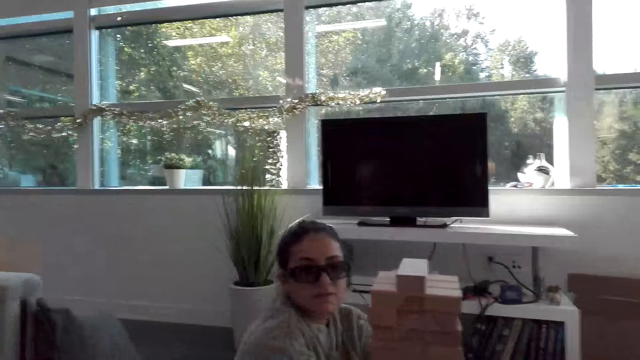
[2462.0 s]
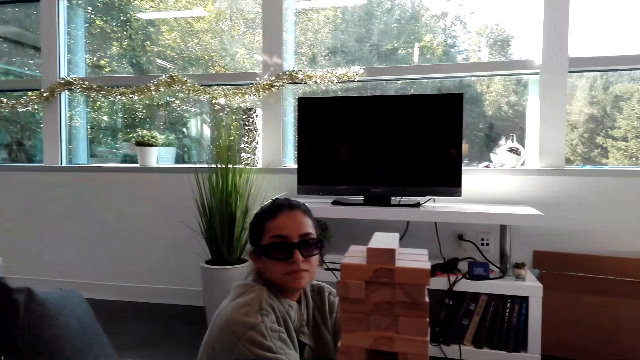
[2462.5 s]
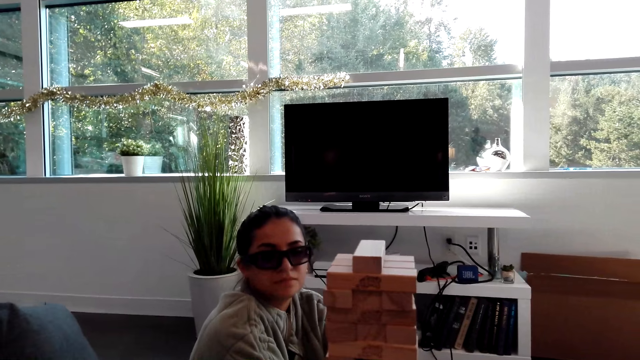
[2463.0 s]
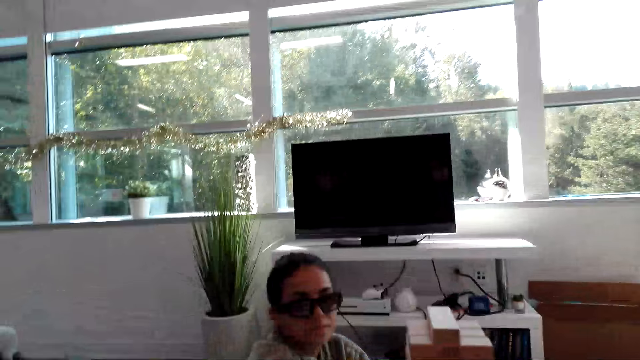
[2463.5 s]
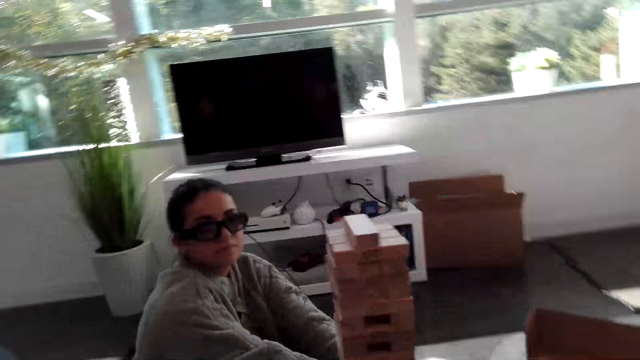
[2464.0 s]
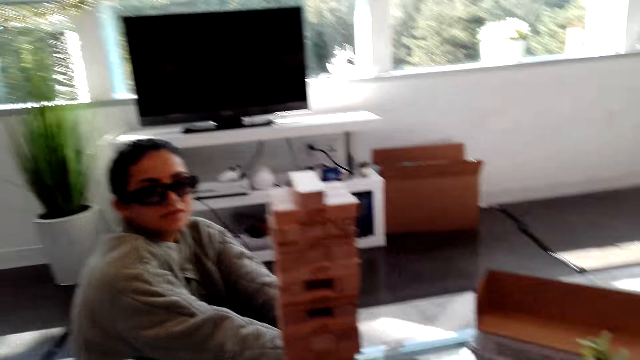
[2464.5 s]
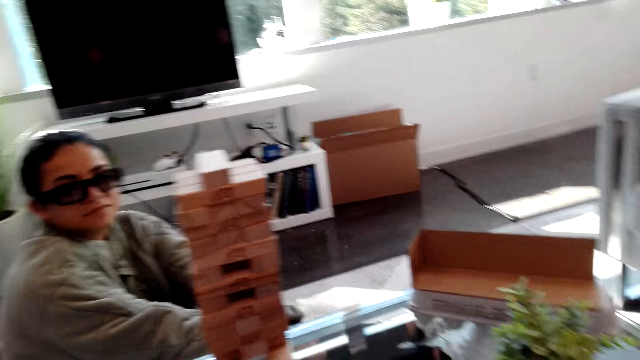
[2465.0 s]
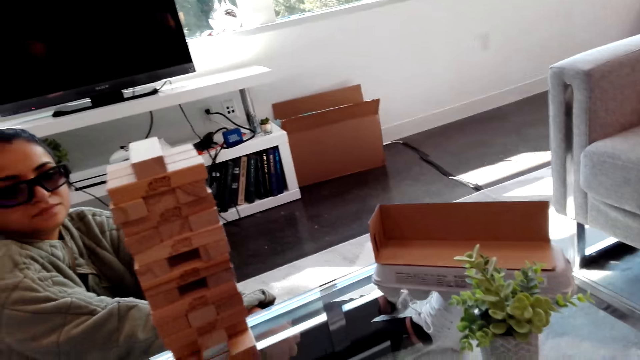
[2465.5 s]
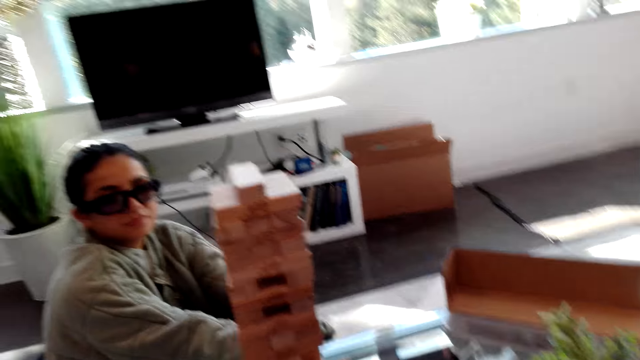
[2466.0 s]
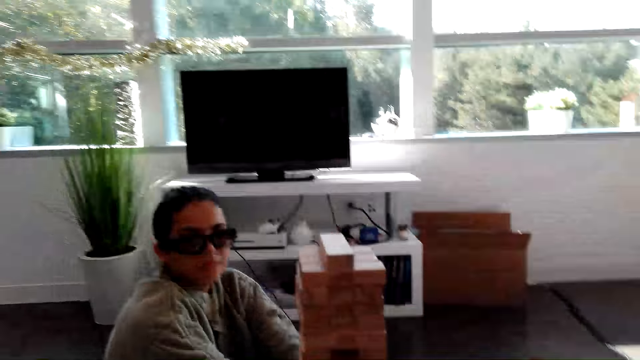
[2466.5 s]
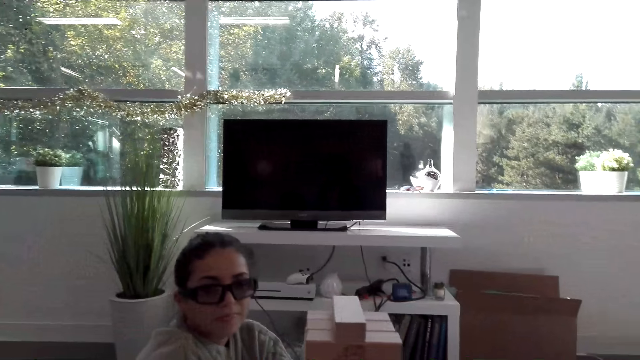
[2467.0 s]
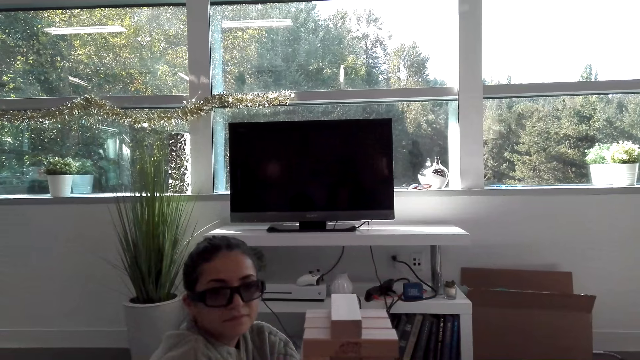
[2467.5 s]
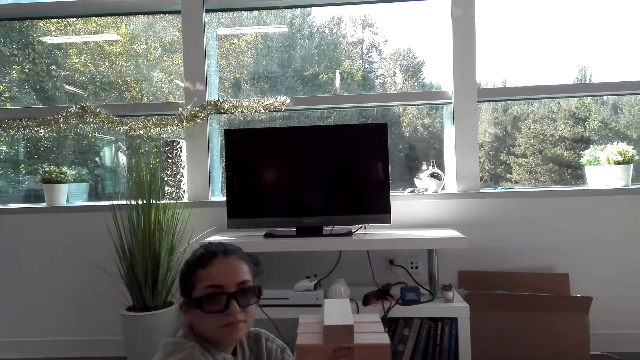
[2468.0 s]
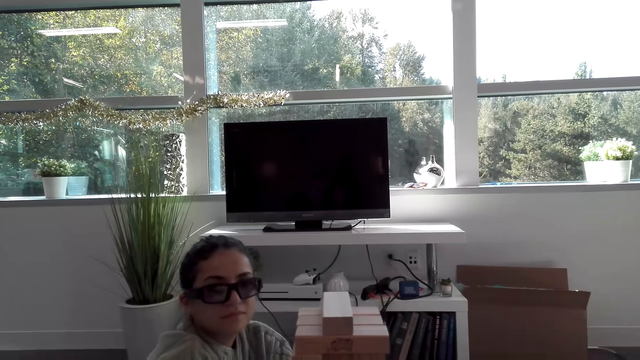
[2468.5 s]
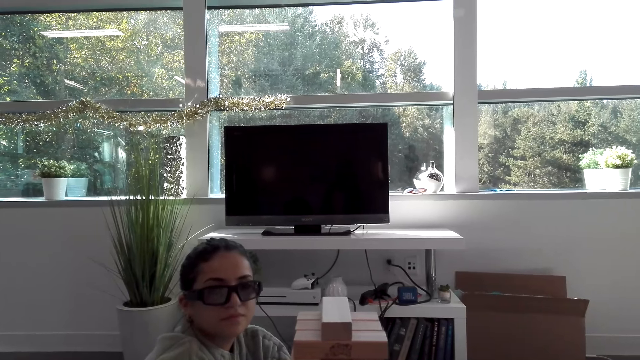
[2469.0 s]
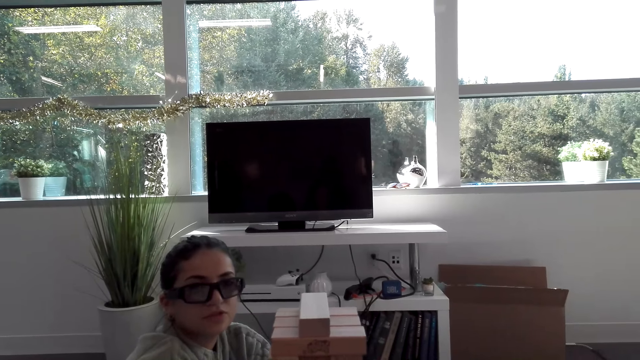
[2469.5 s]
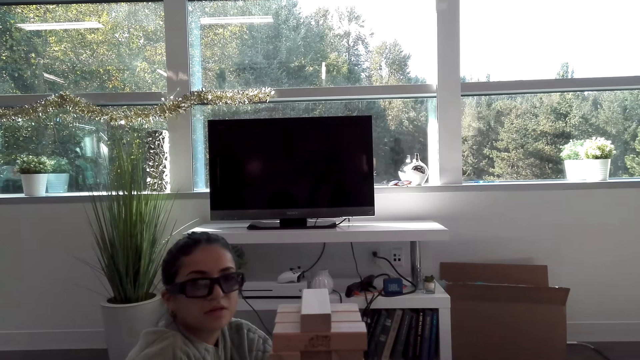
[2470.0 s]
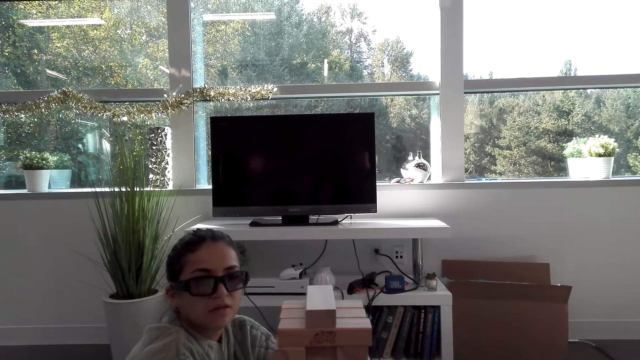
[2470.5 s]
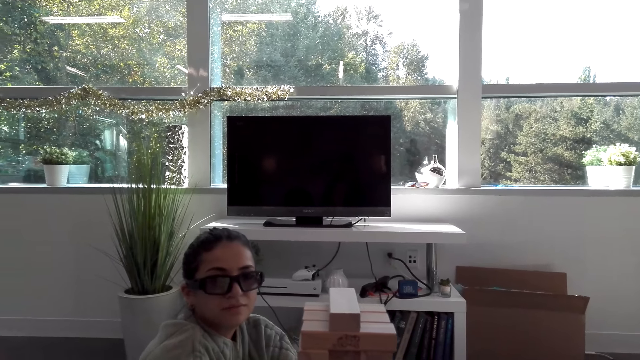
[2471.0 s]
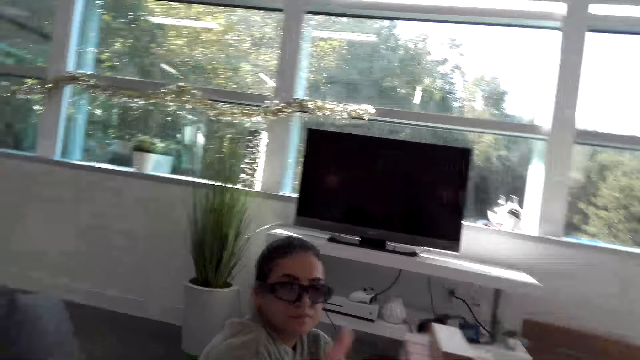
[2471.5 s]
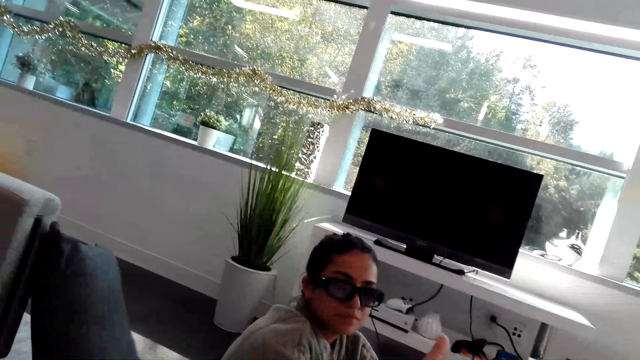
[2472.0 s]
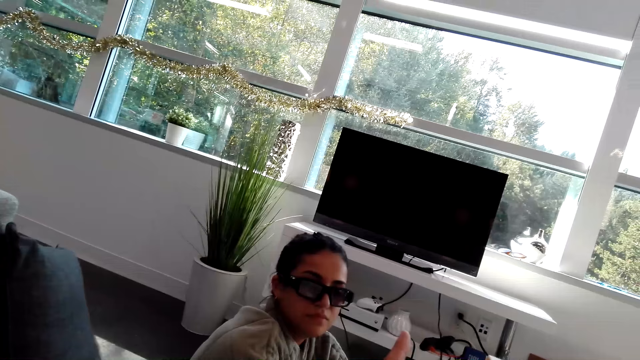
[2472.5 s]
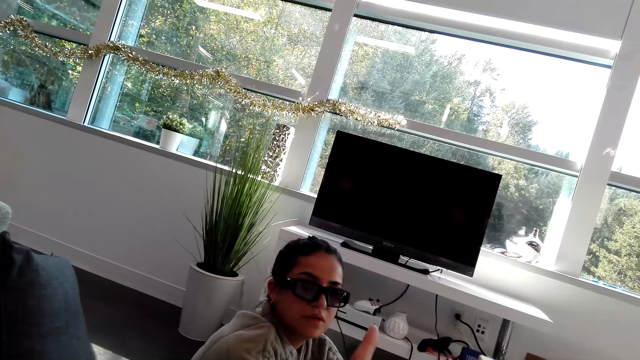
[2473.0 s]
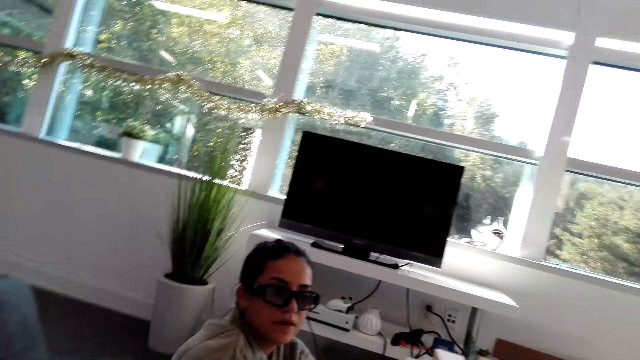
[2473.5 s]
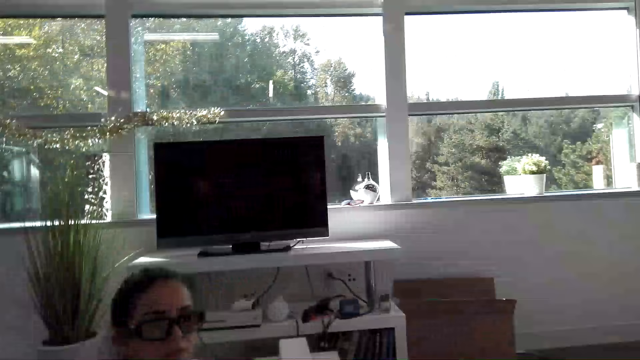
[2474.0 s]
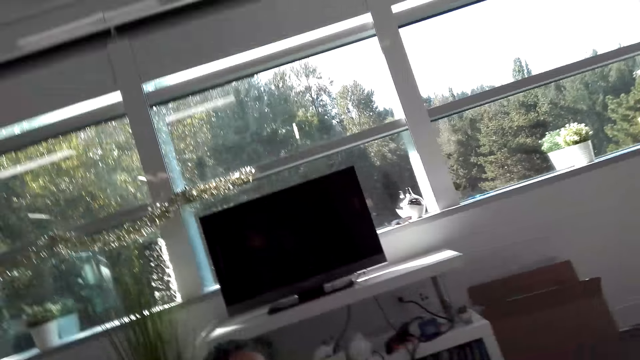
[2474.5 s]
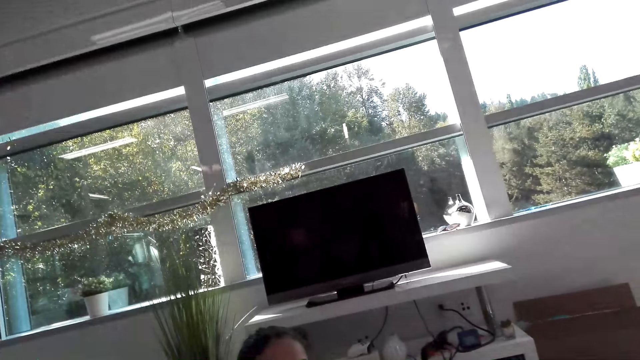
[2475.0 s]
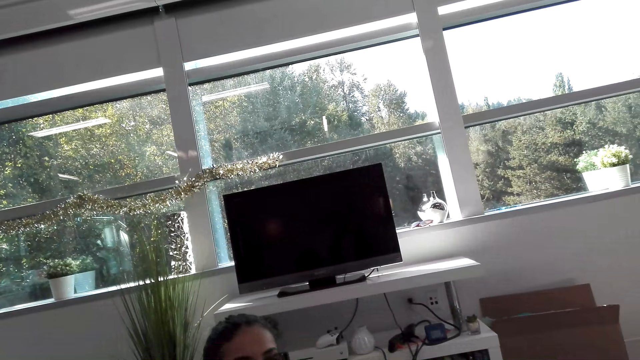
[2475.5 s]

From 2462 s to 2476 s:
The camera wearer looks around the room. She moves her hand.

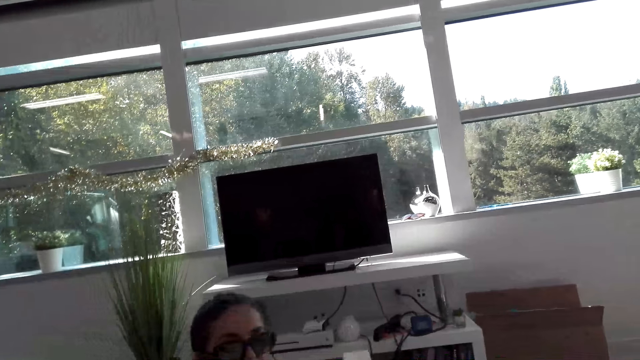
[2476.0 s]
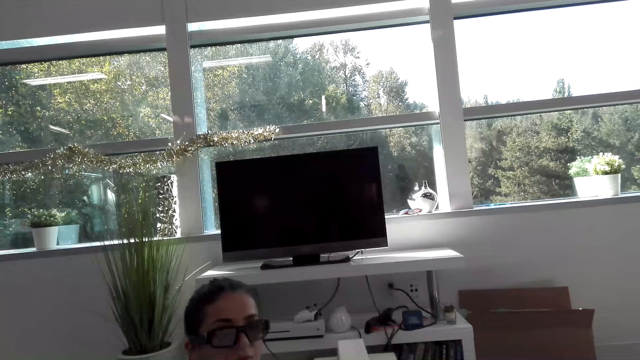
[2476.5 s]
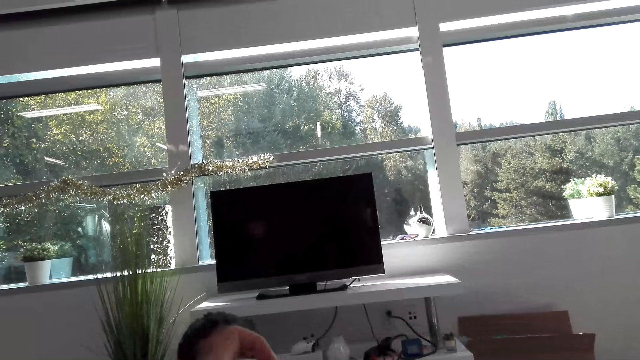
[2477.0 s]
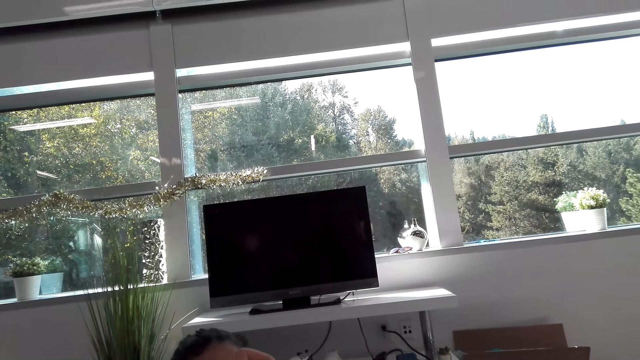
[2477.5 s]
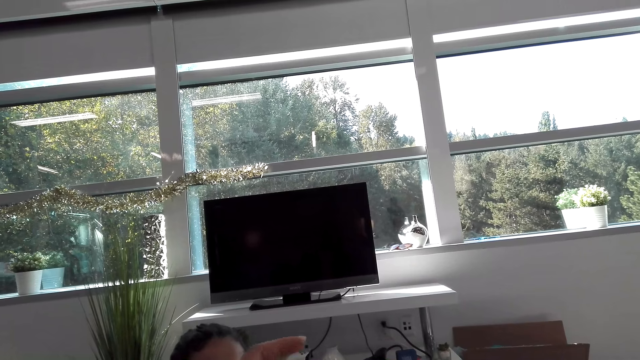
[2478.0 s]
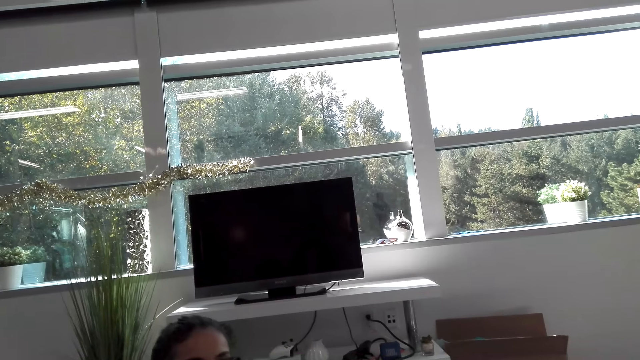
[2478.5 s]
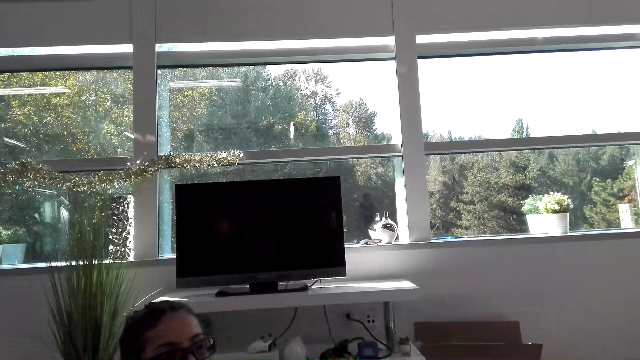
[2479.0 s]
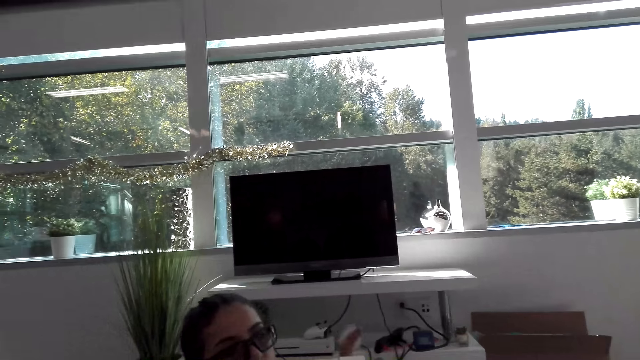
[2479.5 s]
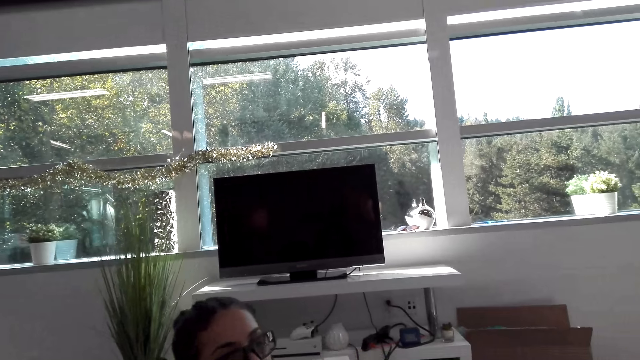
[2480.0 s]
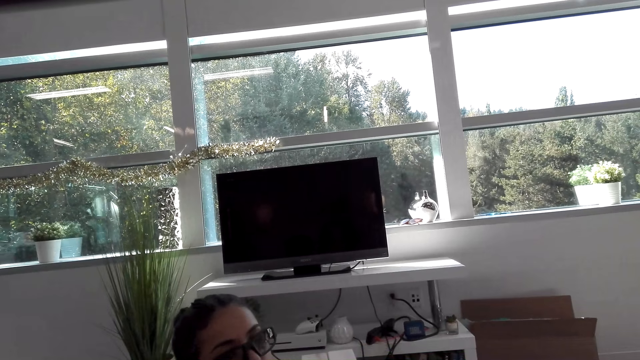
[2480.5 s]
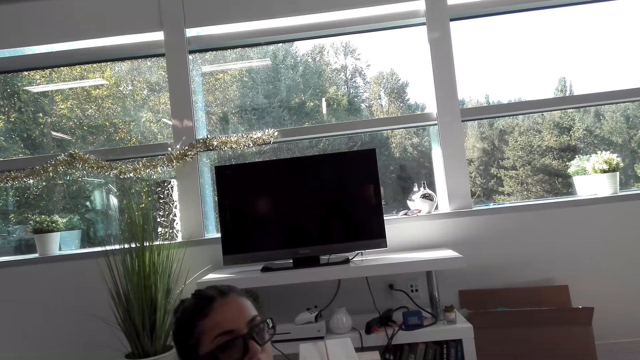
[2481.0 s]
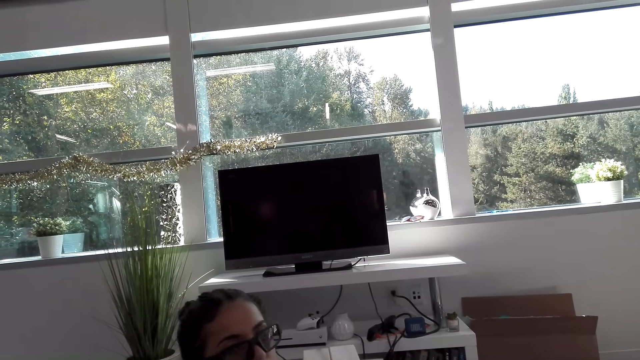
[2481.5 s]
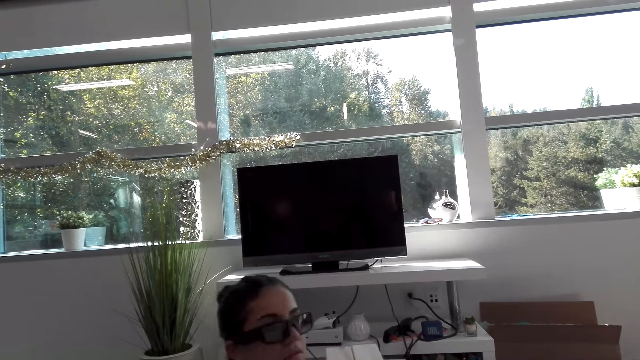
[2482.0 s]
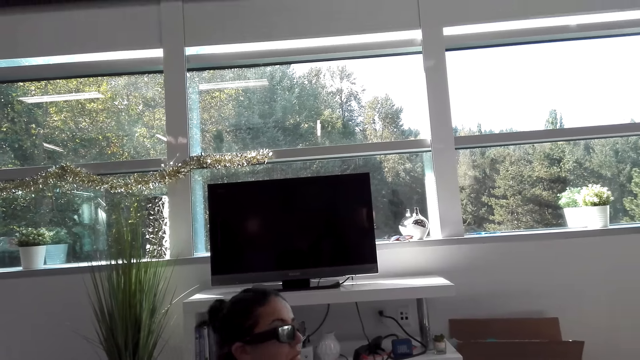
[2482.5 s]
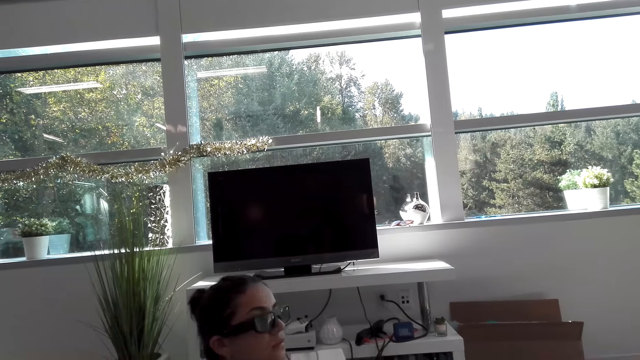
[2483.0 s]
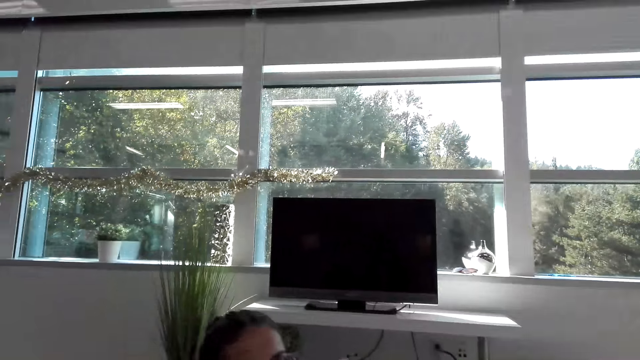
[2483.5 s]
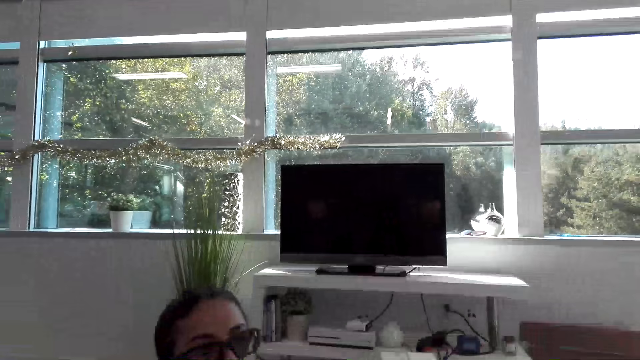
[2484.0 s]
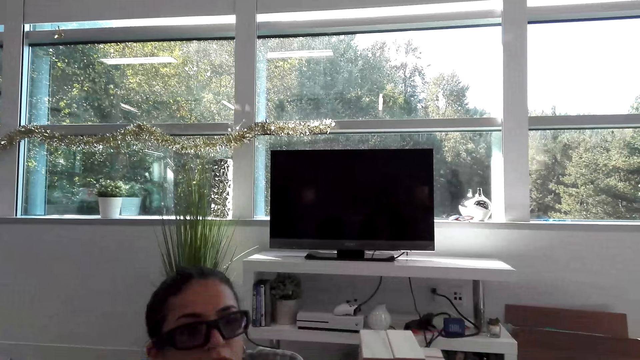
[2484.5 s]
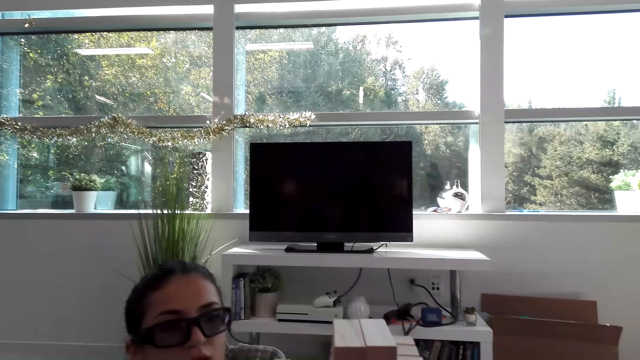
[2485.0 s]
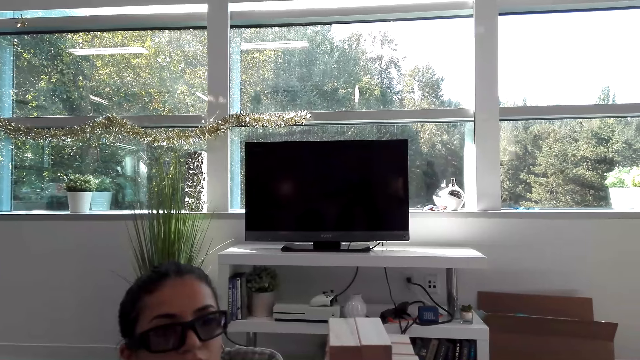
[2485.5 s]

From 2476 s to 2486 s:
The camera wearer does something. They look around the room.
